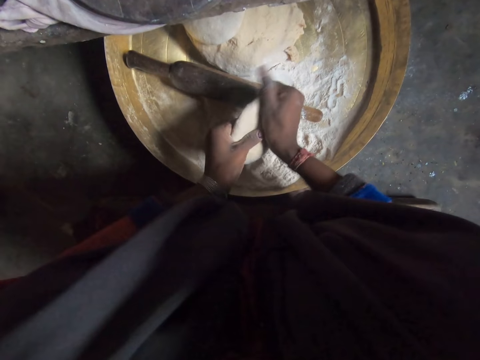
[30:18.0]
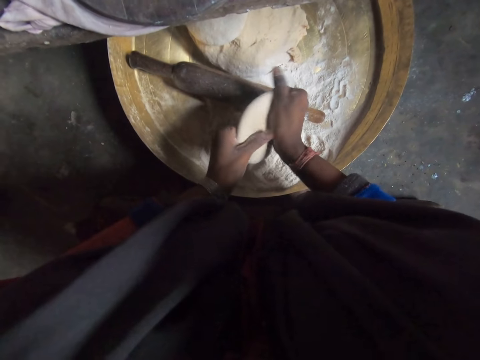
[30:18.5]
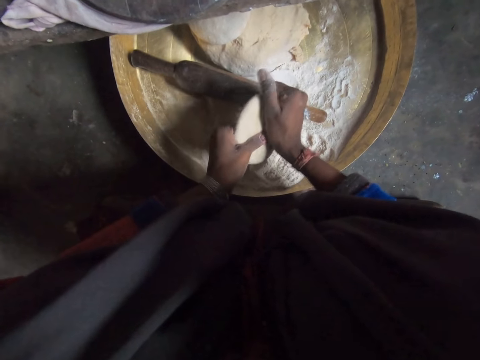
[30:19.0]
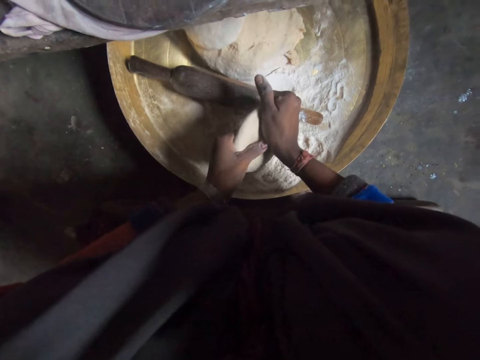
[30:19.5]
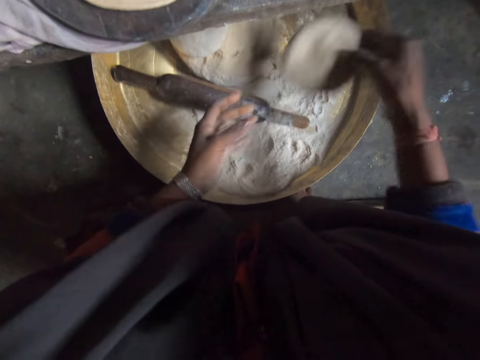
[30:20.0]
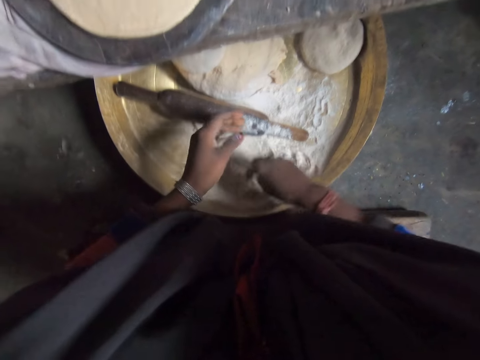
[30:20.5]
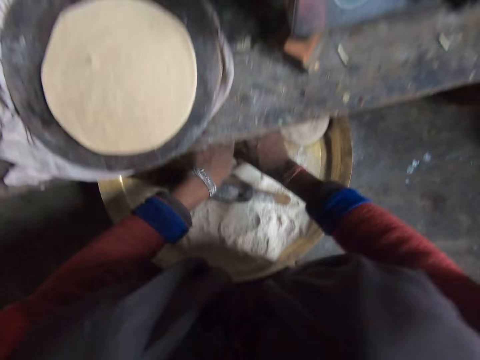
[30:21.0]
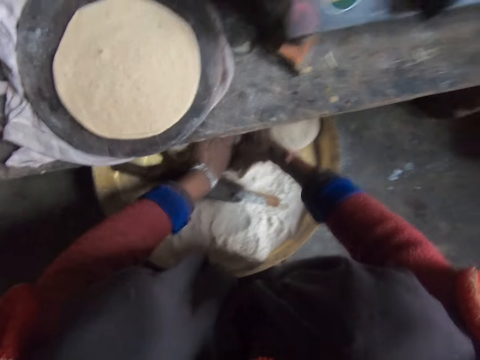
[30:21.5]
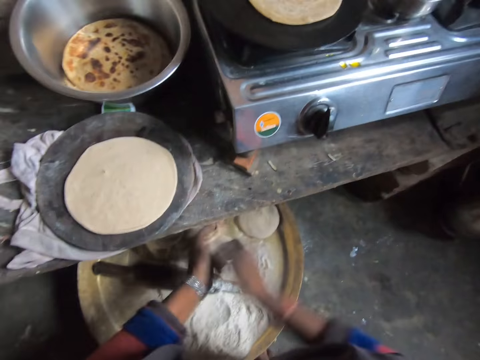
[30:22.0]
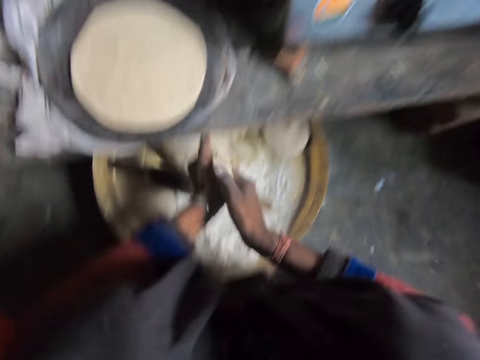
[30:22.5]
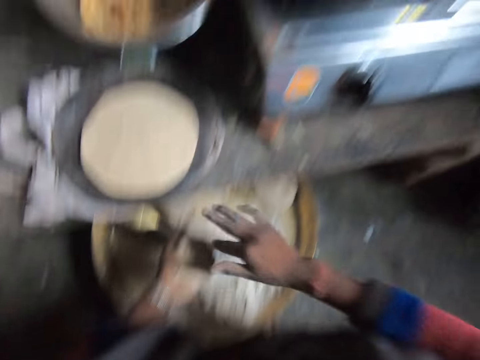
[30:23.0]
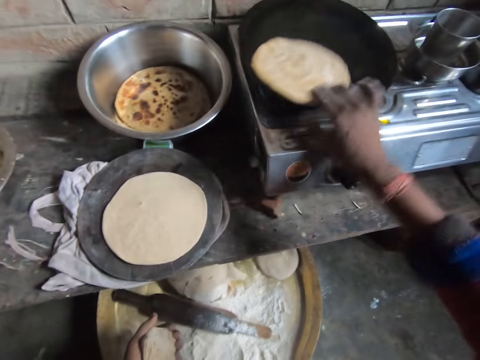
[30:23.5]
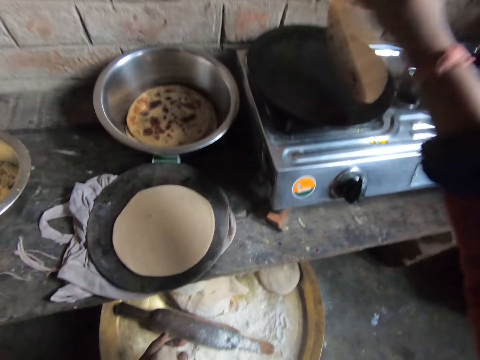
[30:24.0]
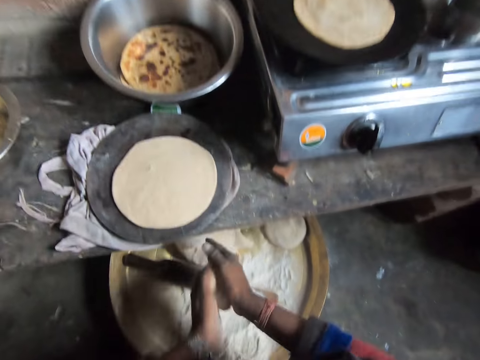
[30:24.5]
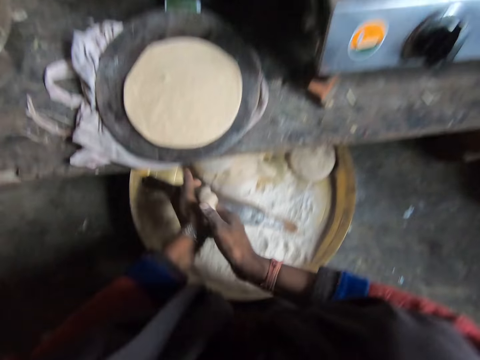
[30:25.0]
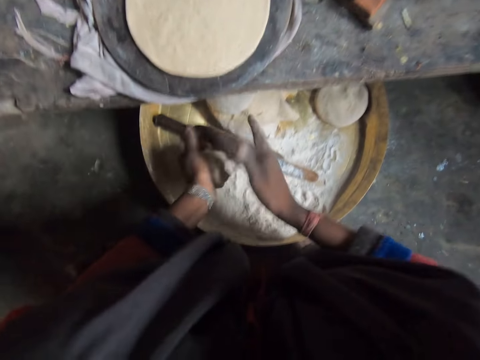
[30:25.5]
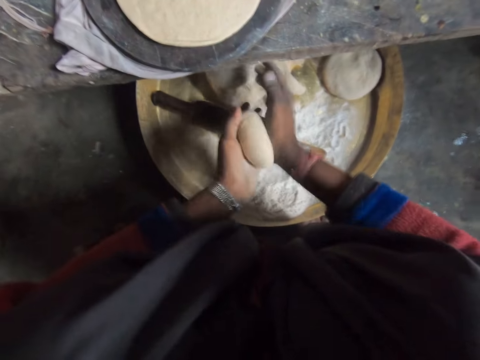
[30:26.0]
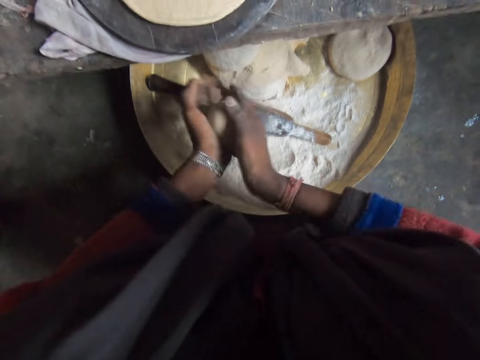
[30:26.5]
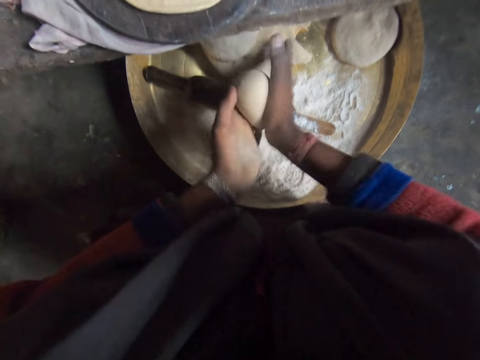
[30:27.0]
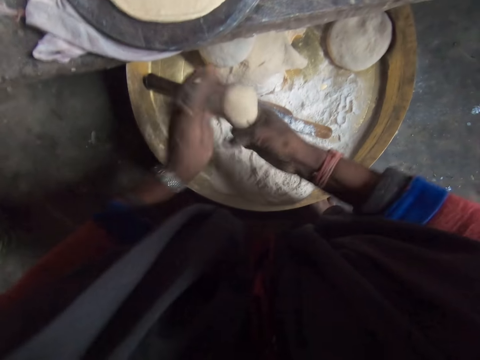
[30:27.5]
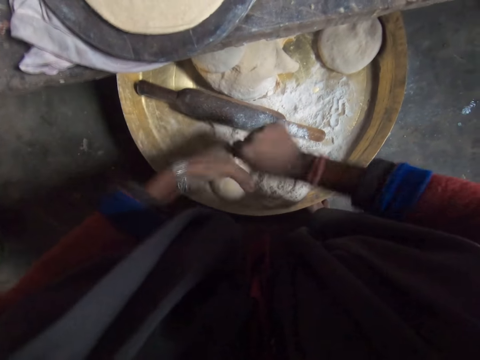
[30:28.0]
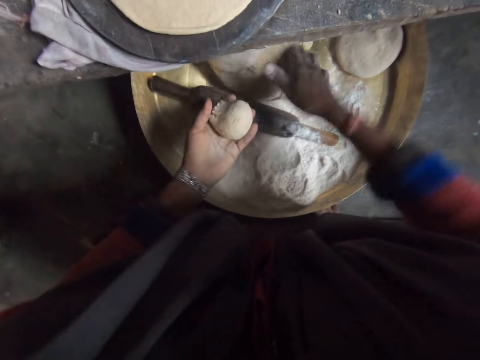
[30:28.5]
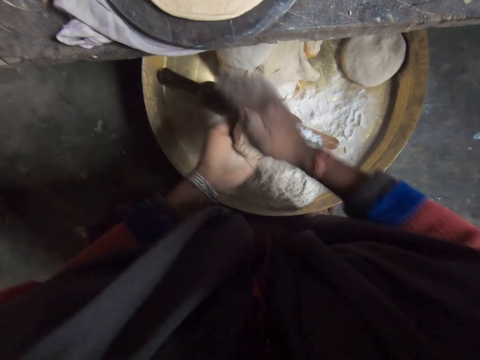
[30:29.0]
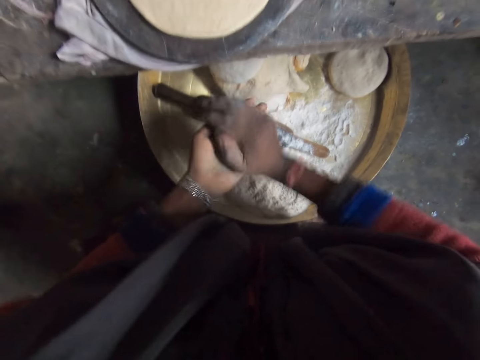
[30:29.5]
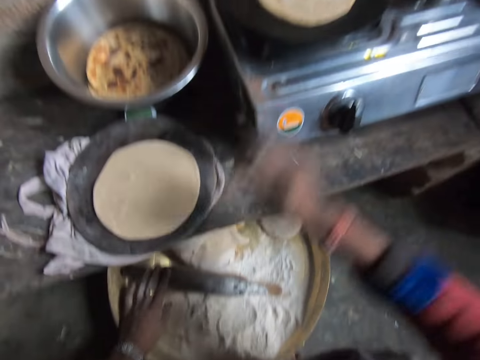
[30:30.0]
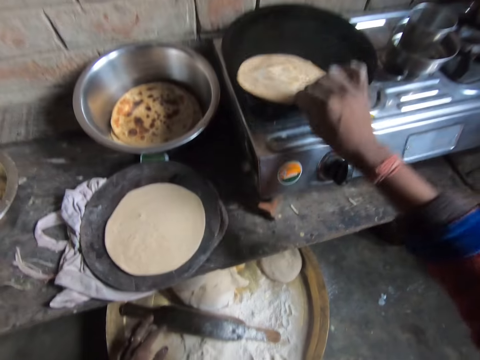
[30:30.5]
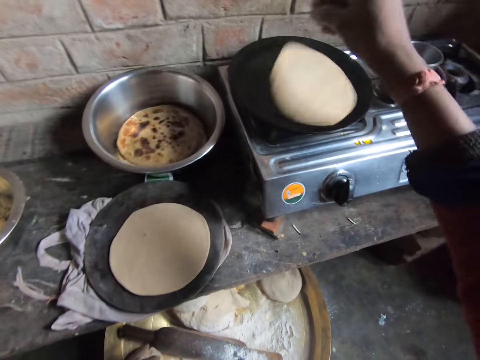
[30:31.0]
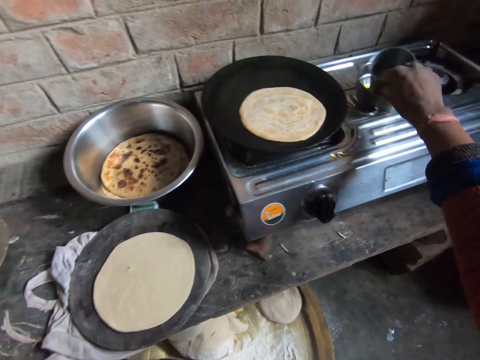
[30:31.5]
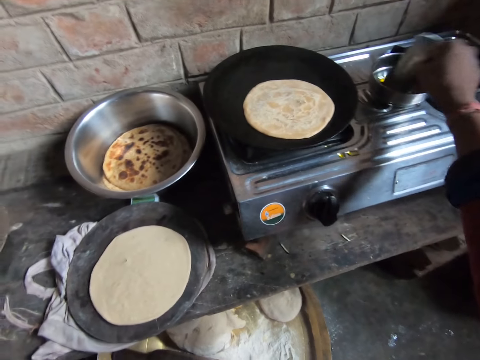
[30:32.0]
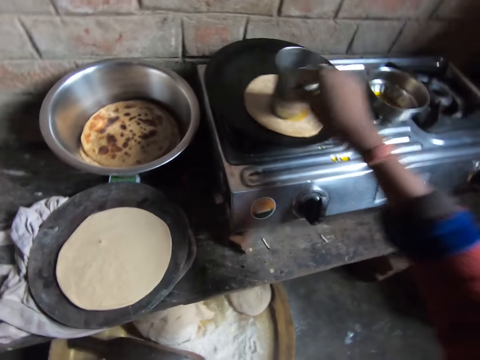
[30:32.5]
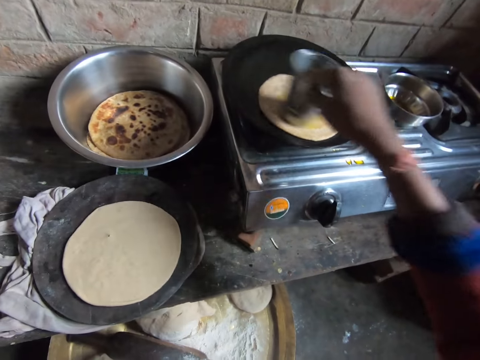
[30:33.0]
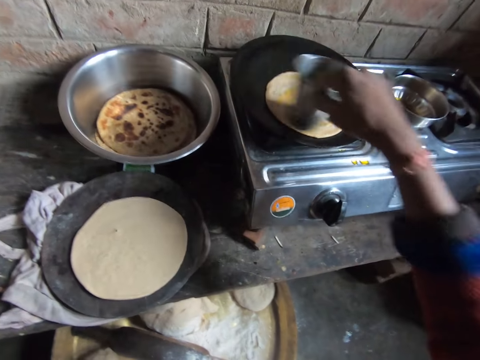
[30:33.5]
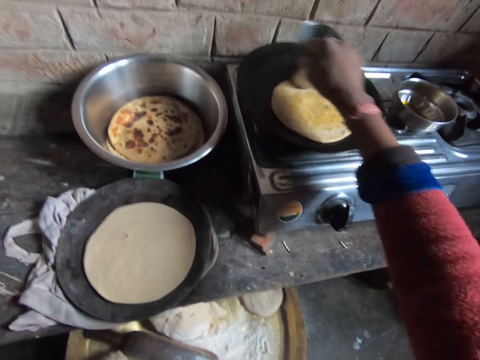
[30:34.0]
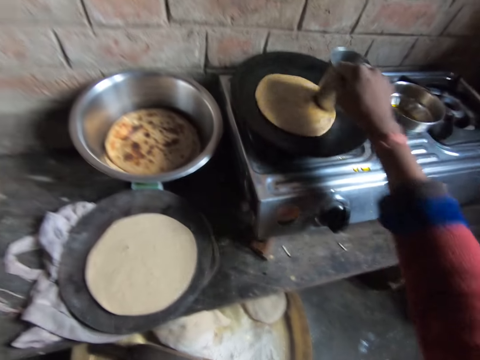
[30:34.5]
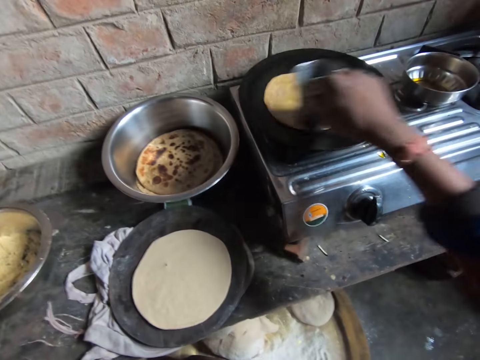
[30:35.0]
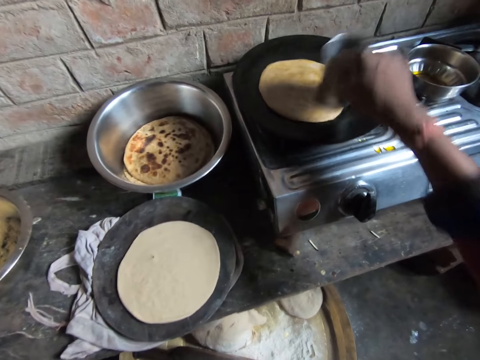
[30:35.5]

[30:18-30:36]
The camera wearer throws the dough on one side of the basin. She reaches for the dough in the basin. She cuts dough from the pile of dough. She molds the dough and kneads the dough. She adjusts the chapati bread on the pan. She checks the flatbread in the pan. She kneads the dough and molds the dough. She cuts the dough. She places the small piece of dough on the pile of dough. She kneads the dough. She adjusts the chapati bread on the pan. She checks the flatbread in the pan. She takes the cup with her right hand. She rubs the bottom of the cup on the chapati bread. She applies cooking oil on the flatbread with the steel glass.

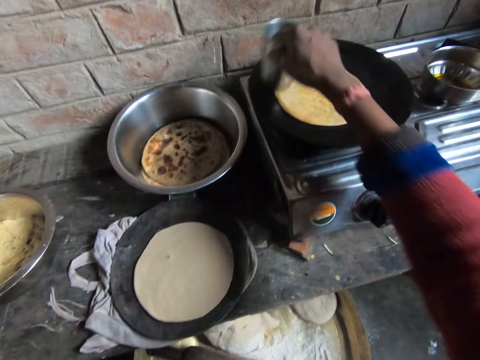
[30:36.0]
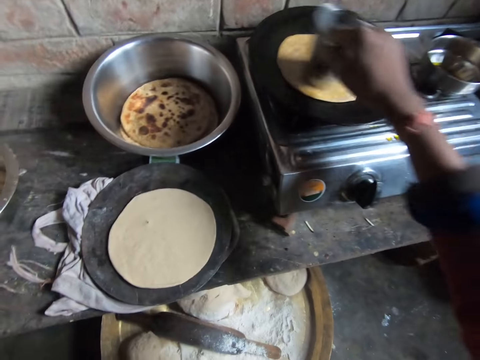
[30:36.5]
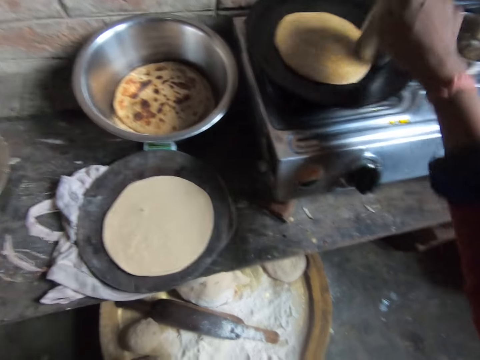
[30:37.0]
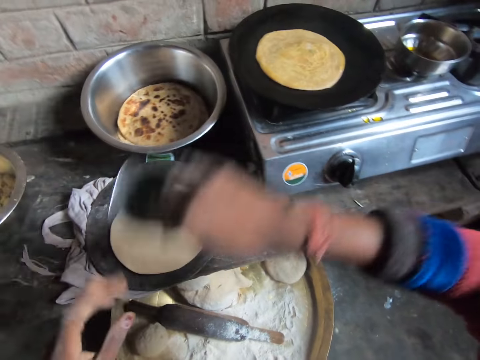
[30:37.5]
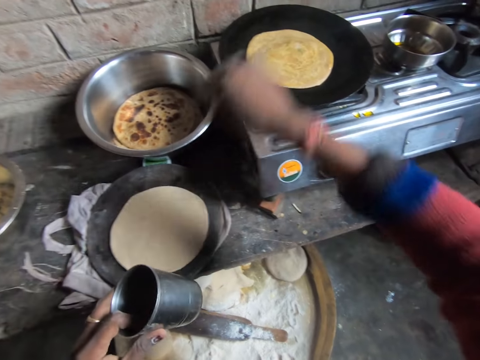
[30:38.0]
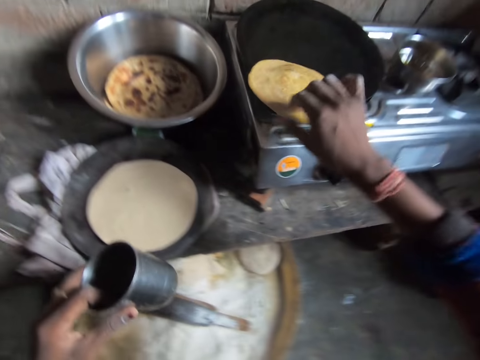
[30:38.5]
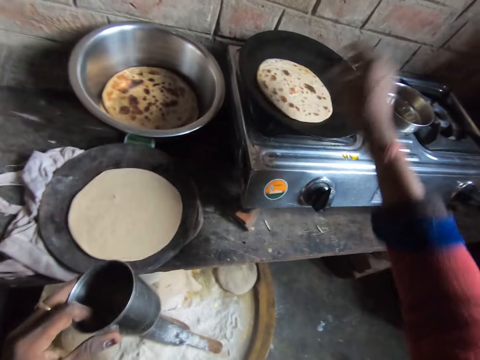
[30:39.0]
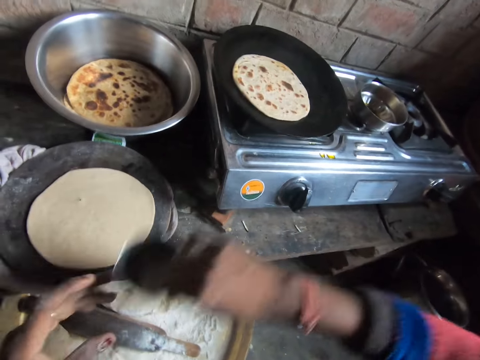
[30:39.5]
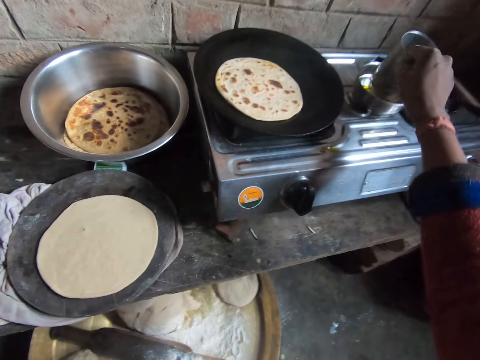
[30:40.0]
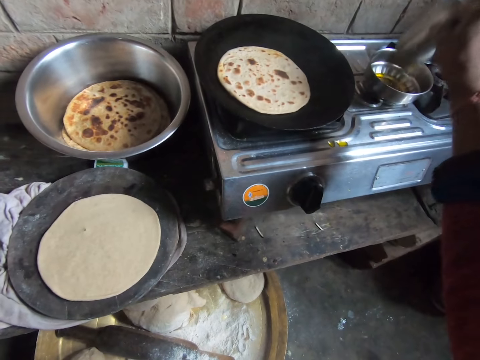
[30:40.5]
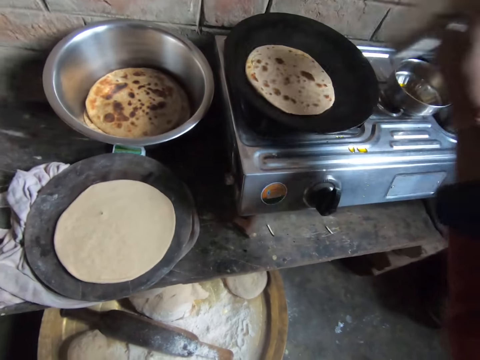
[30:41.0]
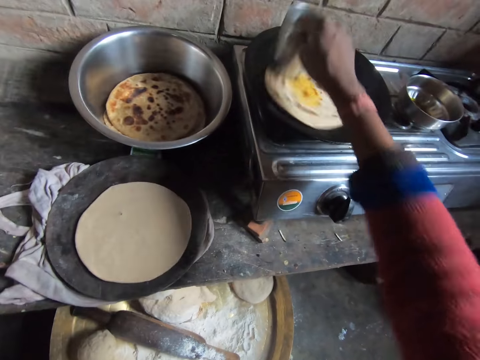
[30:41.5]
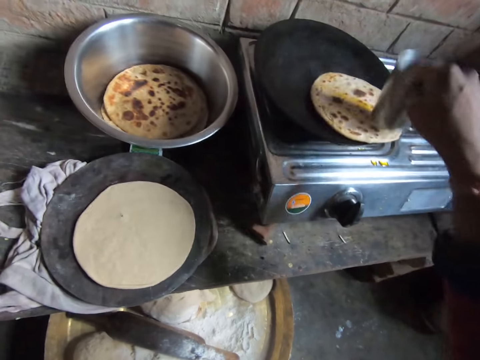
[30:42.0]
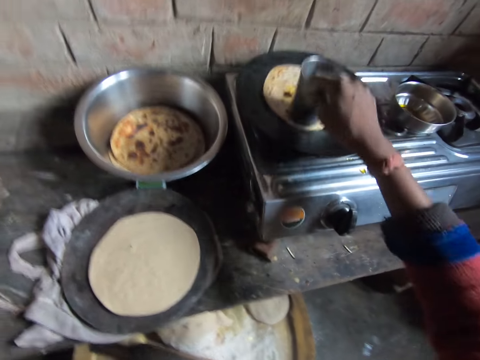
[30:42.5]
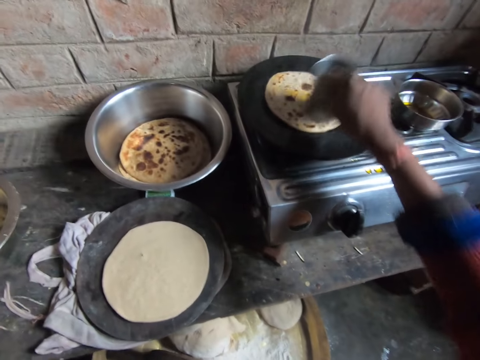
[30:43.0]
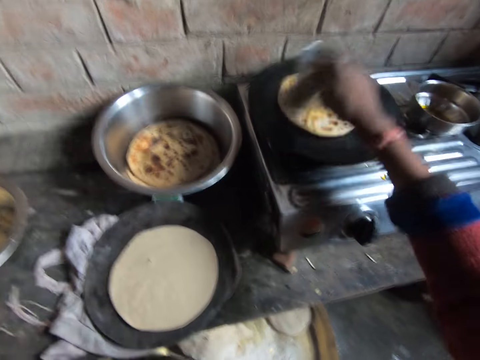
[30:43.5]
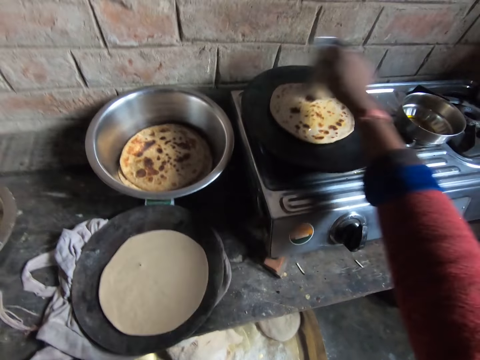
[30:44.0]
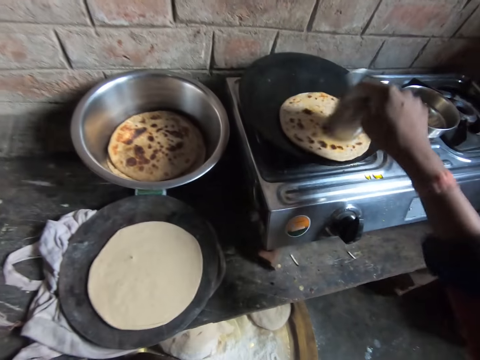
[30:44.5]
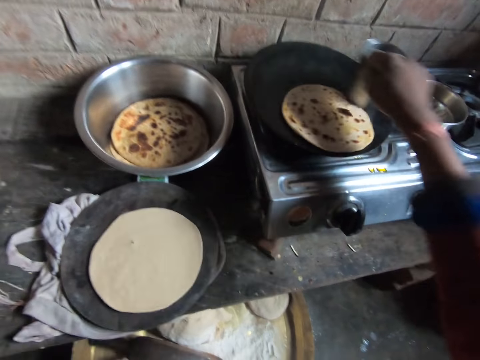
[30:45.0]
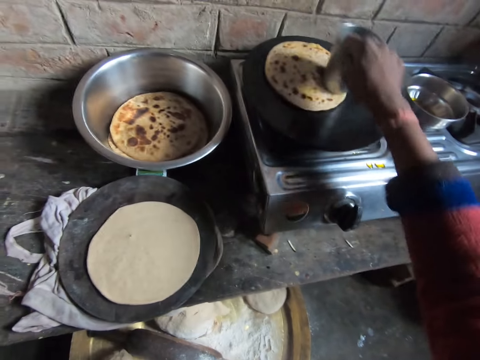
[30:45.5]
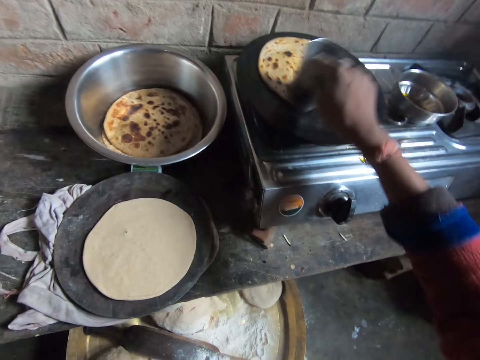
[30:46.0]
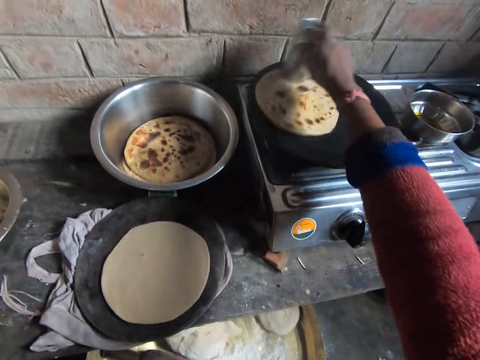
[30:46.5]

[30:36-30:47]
The camera wearer moves the cup to her left hand. She flips the chapati bread on the pan. She dips the cup in the plate of oil. She applies cooking oil on the flatbread with the steel glass. She rubs the bottom of the cup on the chapati bread.
